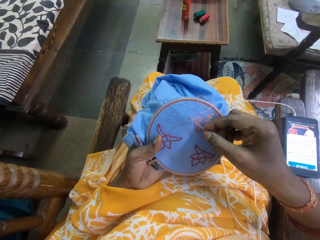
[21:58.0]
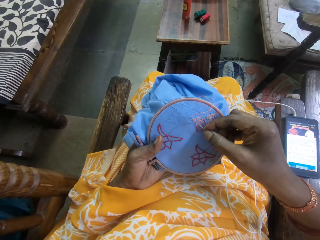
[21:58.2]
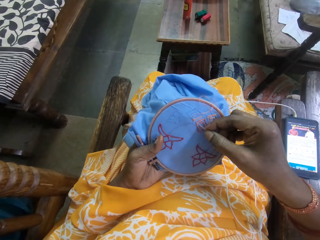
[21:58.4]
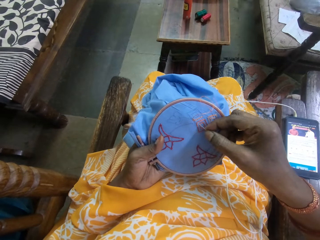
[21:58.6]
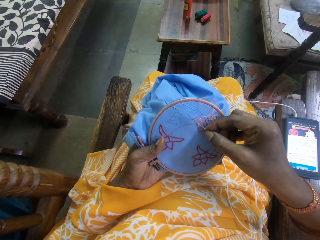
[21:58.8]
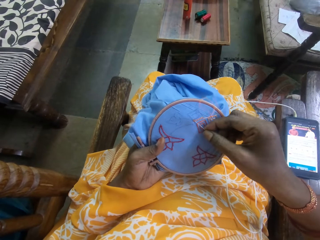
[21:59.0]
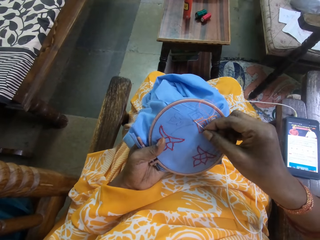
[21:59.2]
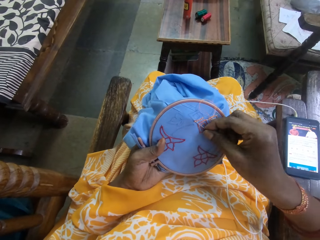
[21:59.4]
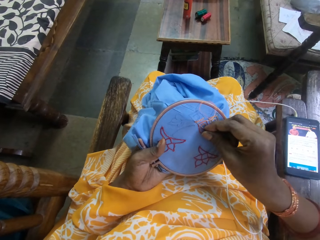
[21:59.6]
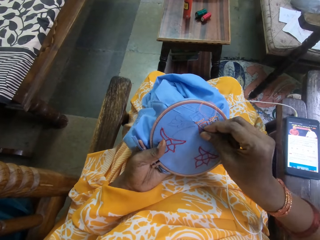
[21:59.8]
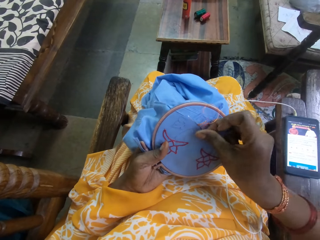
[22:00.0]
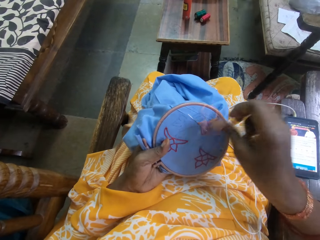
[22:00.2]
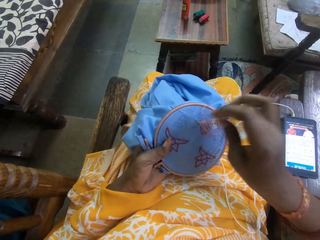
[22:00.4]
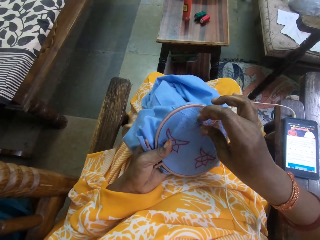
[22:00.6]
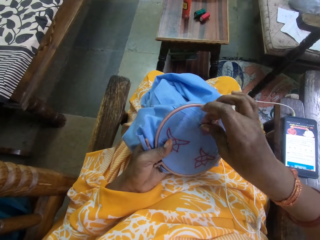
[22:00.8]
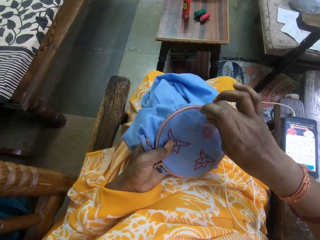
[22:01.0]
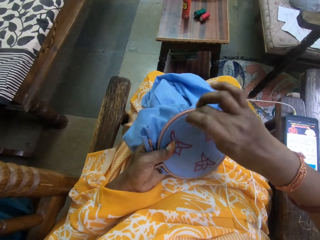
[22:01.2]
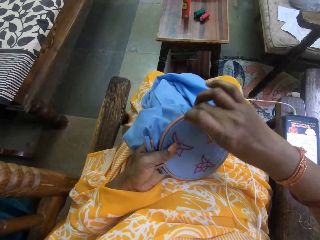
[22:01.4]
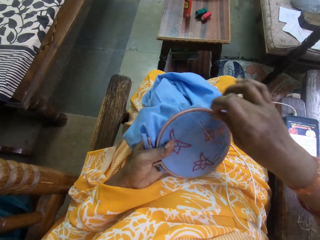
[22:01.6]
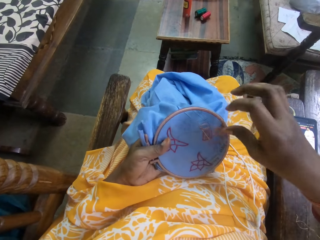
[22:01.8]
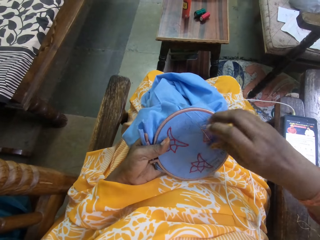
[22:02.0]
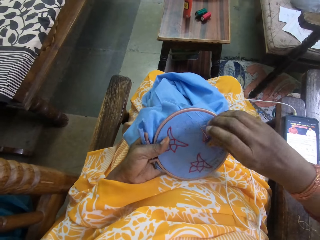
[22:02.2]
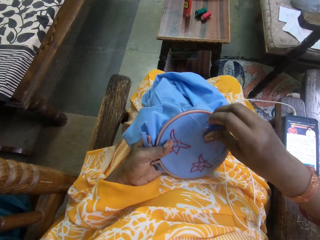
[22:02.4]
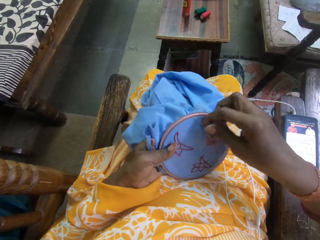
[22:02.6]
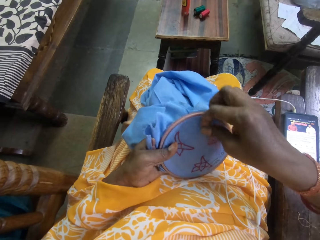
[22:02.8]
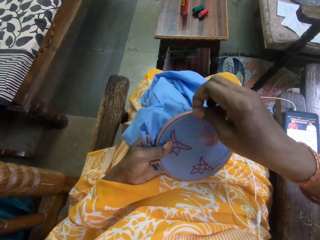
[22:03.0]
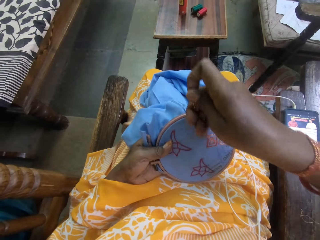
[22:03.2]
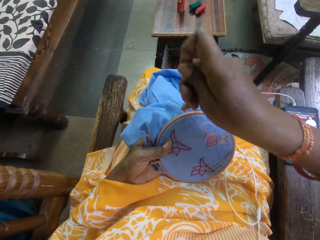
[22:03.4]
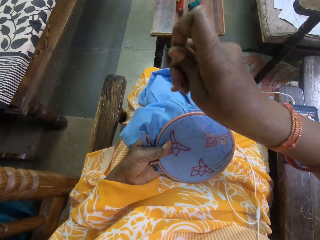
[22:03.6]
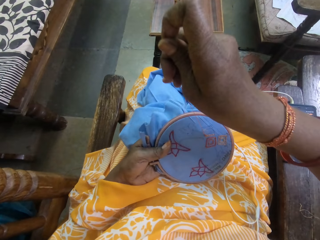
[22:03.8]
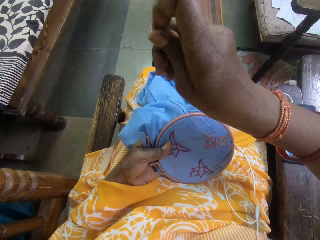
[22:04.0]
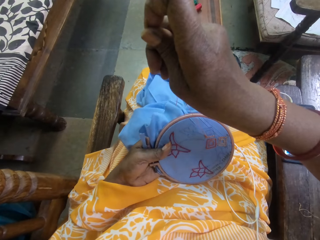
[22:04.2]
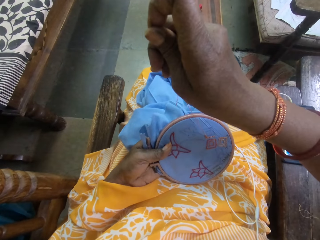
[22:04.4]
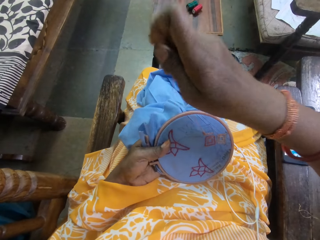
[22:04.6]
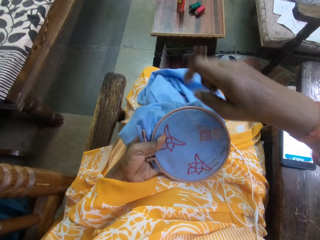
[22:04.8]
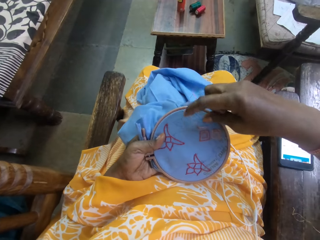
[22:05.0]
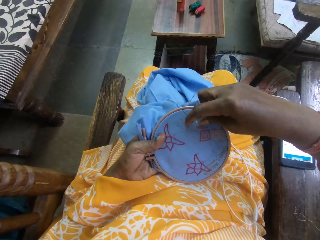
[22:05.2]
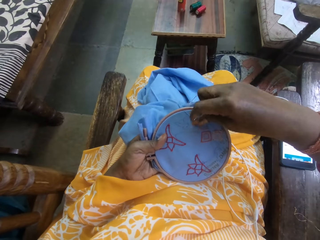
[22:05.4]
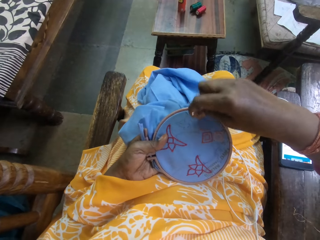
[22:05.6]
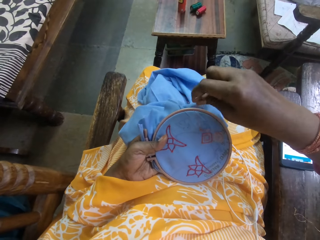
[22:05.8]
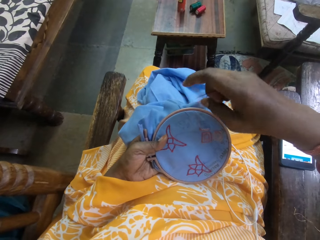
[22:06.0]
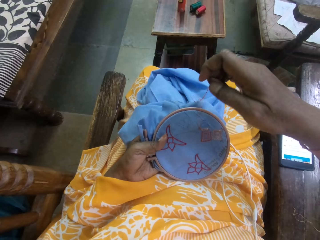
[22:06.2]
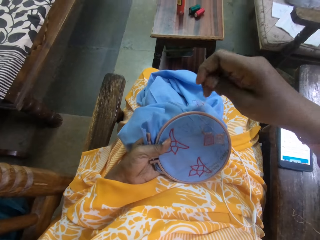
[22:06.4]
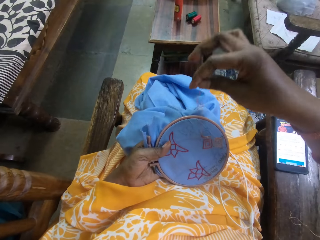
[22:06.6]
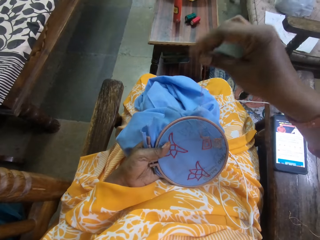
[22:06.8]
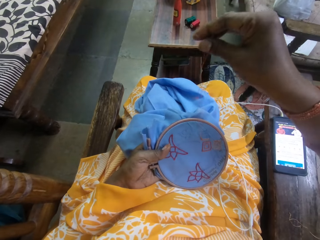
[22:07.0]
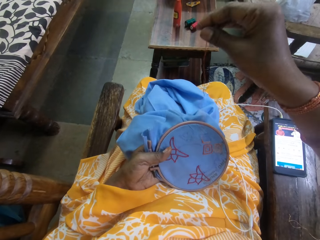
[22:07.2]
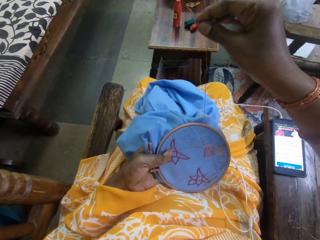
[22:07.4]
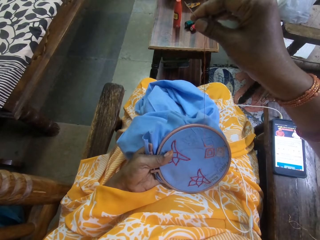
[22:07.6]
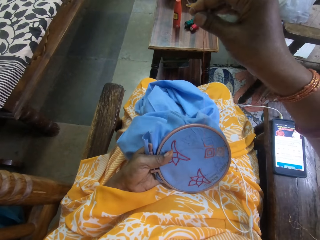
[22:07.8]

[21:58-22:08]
The camera wearer pulls the thread on the cloth. They insert the needle into the cloth. They move the thread on the cloth.

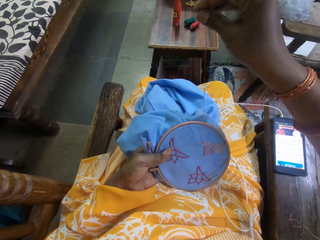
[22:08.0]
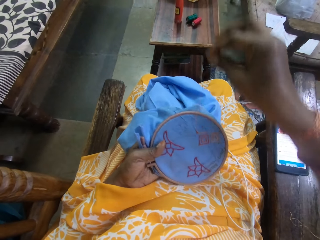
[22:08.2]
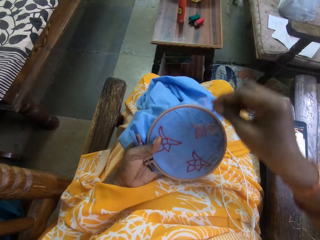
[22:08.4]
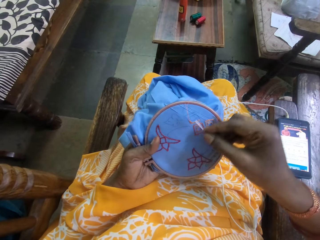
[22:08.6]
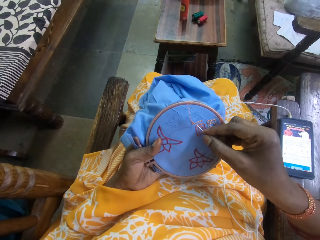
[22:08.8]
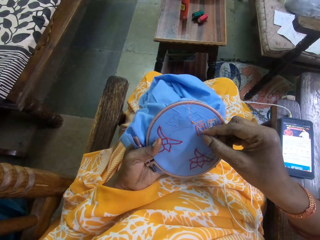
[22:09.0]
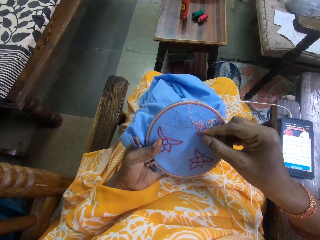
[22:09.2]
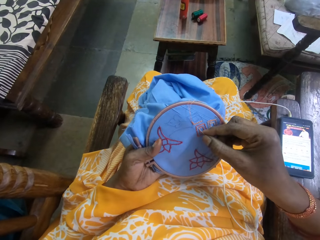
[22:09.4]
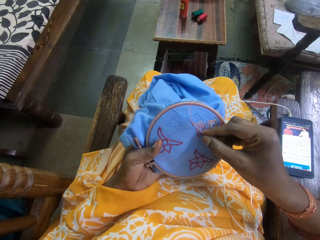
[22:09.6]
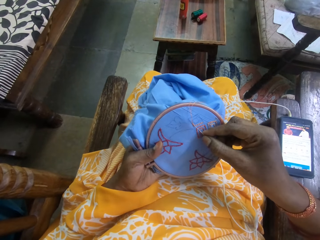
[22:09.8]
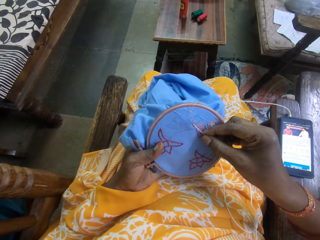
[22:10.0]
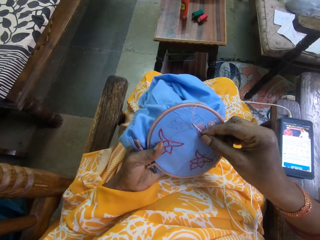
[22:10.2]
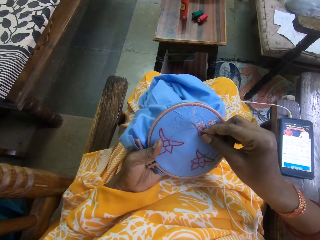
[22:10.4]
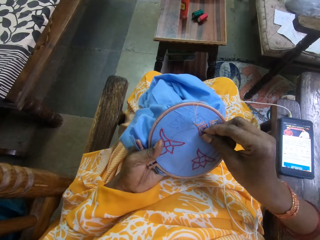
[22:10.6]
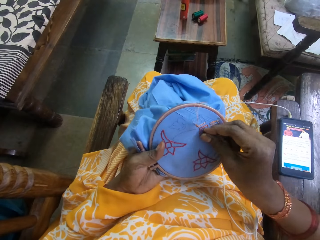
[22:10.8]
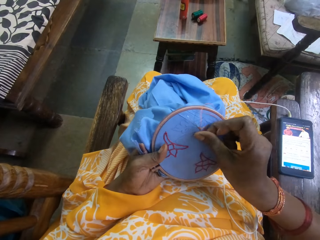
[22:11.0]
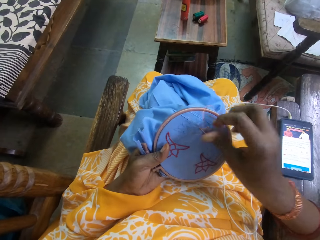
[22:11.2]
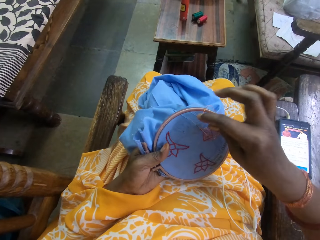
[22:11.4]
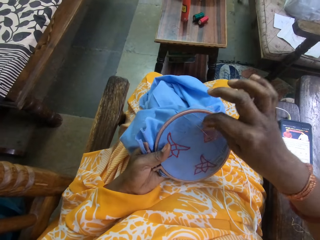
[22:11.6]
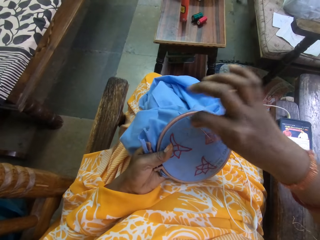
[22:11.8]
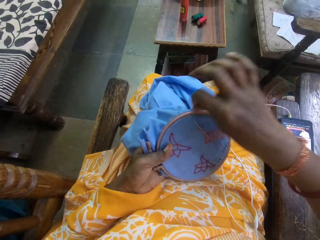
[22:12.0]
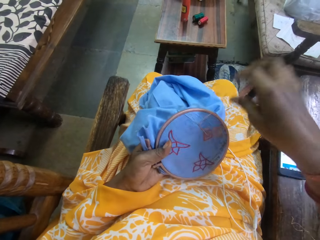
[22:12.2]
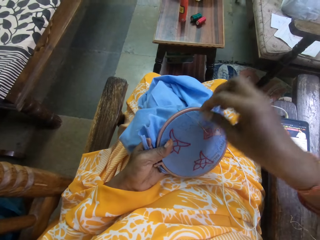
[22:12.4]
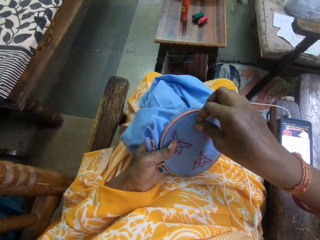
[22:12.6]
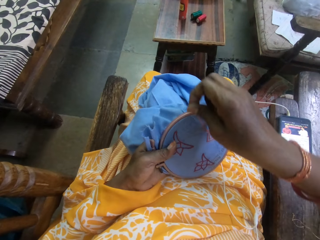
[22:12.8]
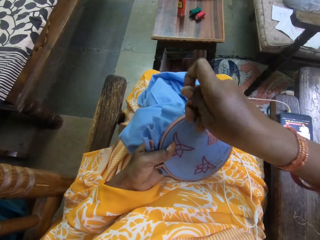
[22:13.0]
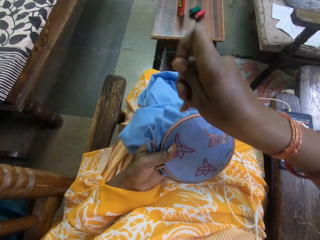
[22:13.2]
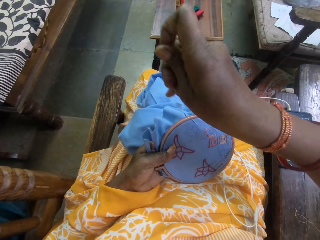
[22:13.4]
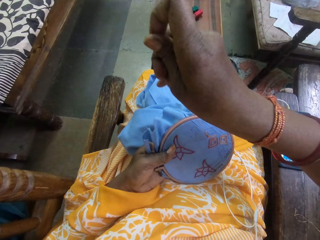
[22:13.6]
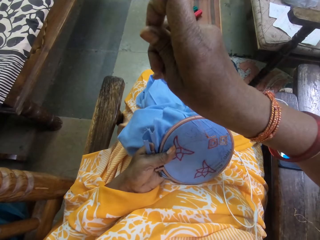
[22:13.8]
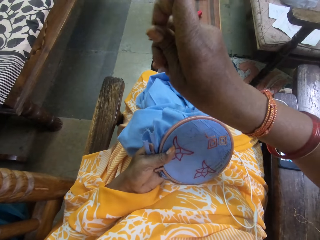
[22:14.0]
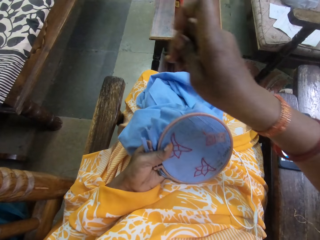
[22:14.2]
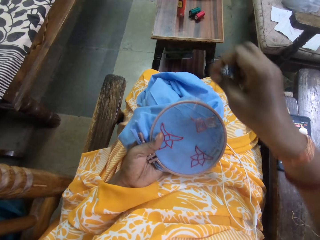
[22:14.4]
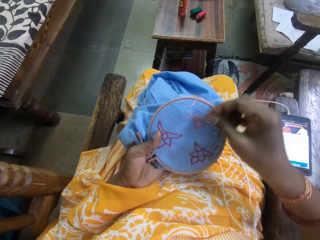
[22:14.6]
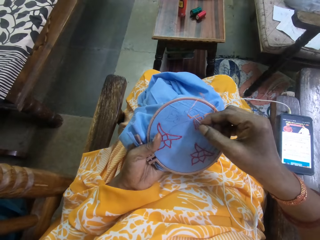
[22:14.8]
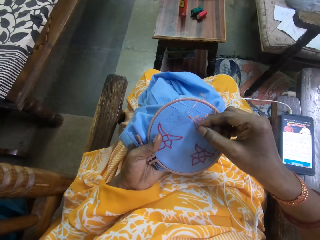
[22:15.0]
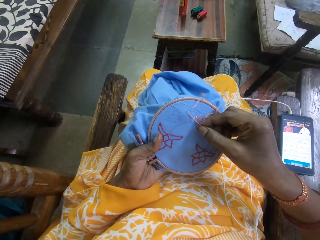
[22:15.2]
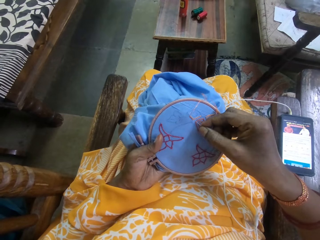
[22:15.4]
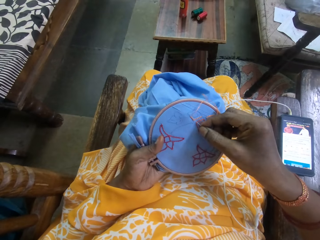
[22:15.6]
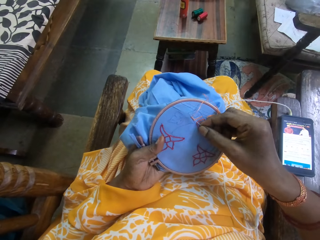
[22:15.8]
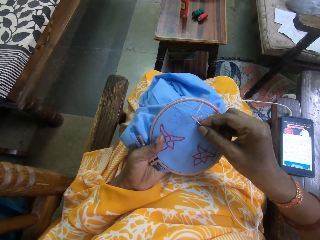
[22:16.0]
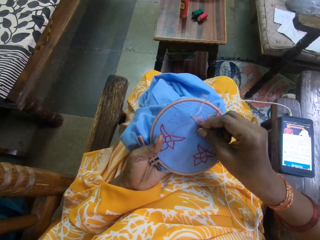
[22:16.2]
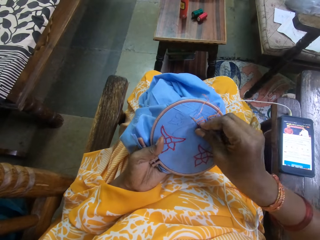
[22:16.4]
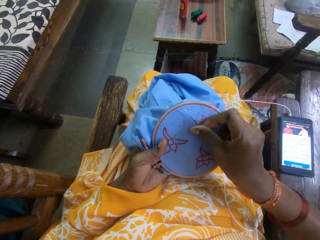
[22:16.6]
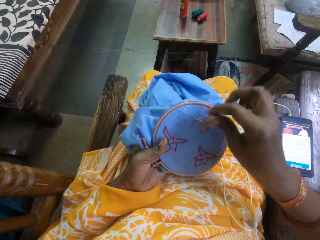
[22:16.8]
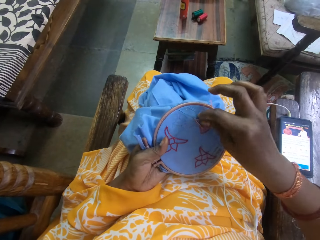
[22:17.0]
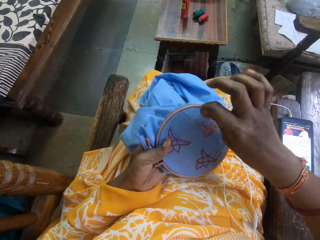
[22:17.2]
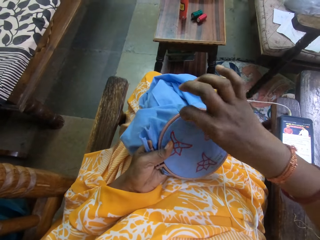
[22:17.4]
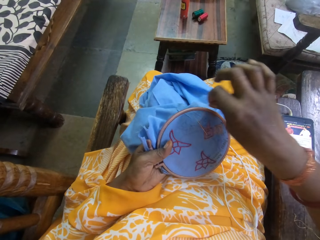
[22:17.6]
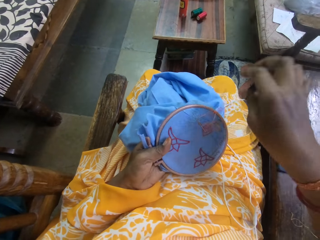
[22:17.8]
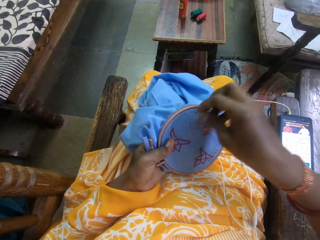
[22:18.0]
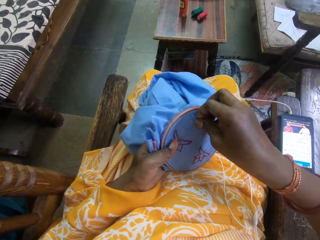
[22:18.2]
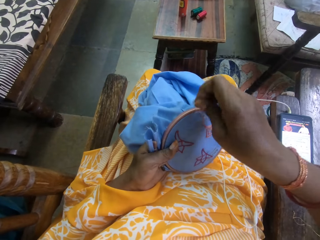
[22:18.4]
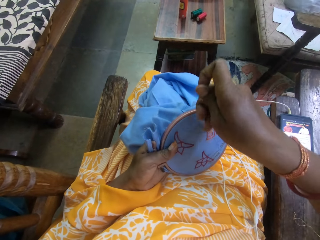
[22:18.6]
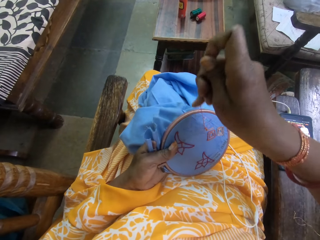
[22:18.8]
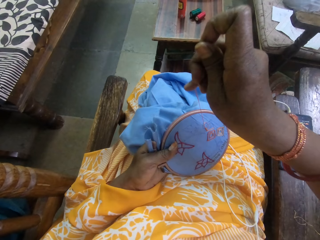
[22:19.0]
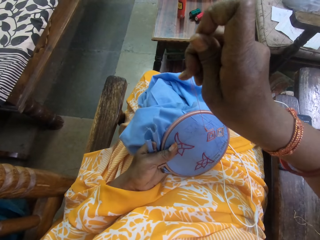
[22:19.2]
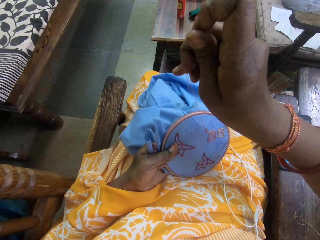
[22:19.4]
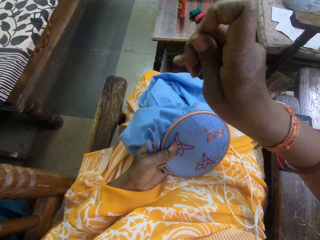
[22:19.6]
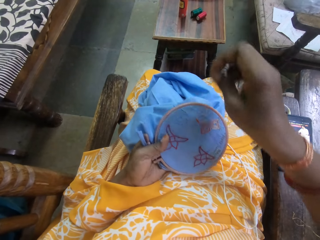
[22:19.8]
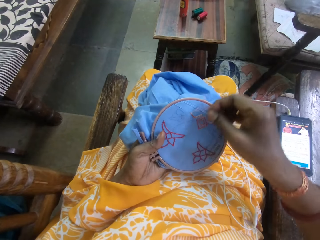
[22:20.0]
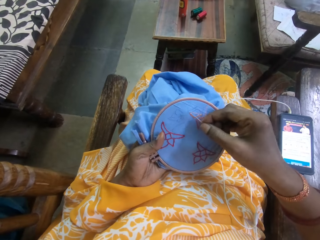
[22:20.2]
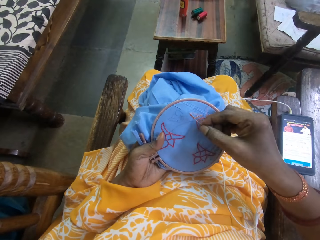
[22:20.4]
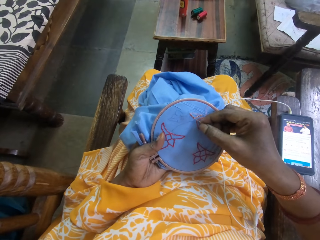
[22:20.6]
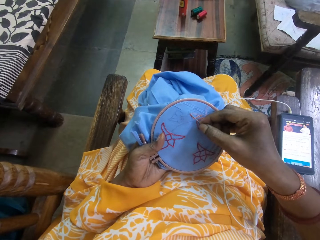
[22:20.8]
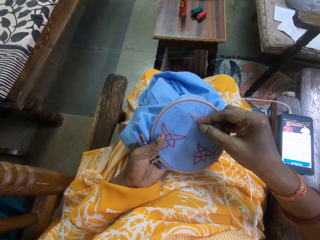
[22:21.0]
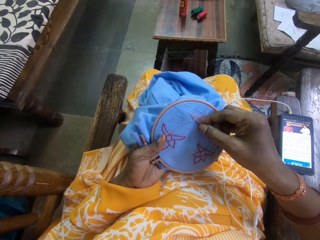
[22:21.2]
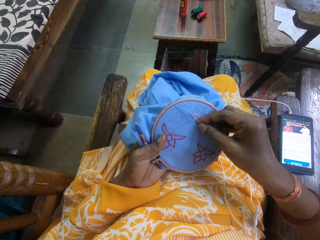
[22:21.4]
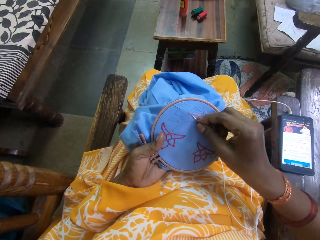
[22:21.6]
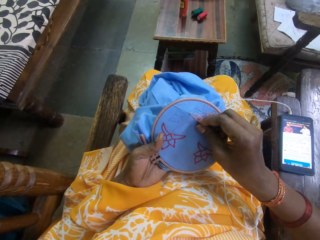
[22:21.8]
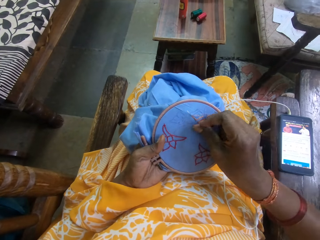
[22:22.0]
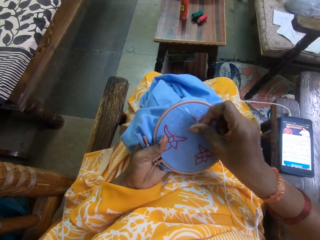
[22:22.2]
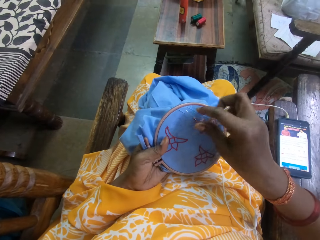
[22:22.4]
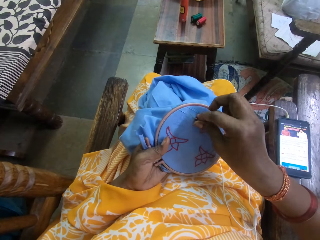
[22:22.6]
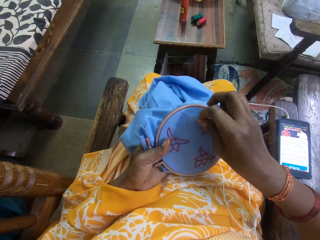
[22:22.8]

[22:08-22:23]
The camera wearer pulls the thread on the cloth. They insert the needle into the cloth. They move the thread on the cloth. They pull the thread on the cloth. They insert the needle into the cloth. They move the thread on the cloth. They pull the thread on the cloth.
